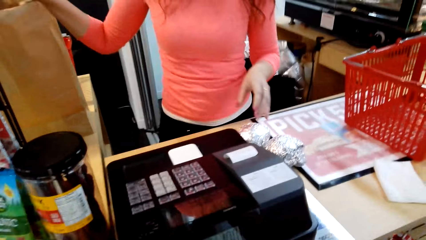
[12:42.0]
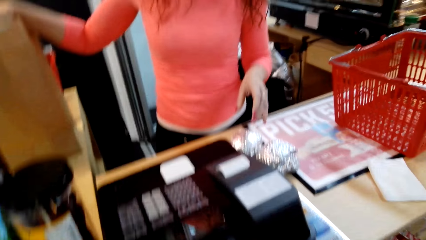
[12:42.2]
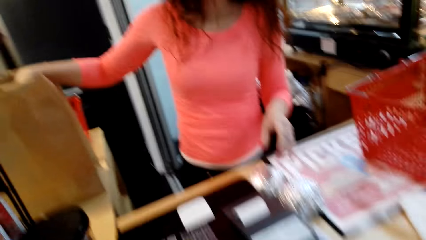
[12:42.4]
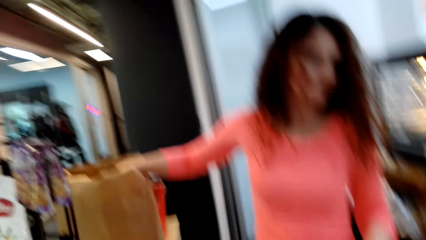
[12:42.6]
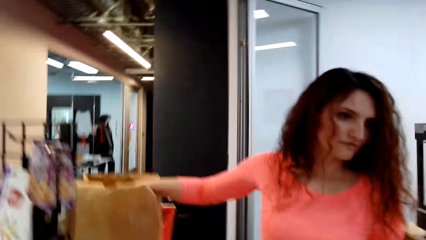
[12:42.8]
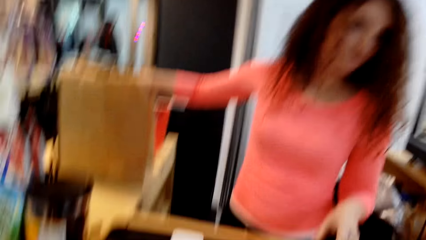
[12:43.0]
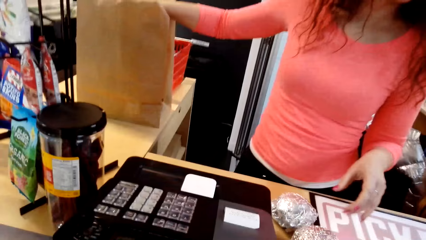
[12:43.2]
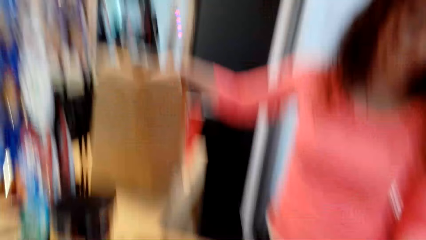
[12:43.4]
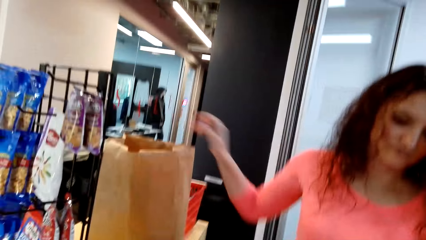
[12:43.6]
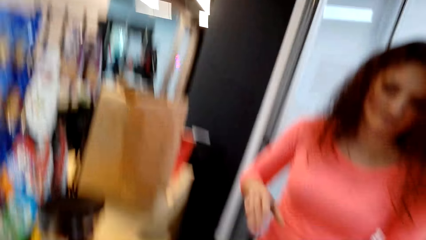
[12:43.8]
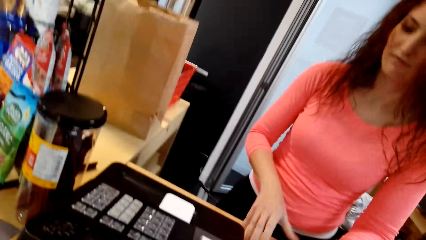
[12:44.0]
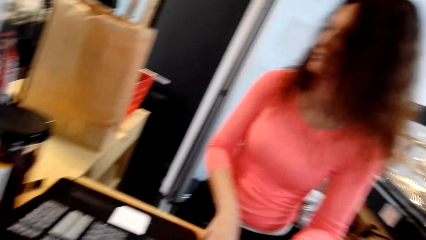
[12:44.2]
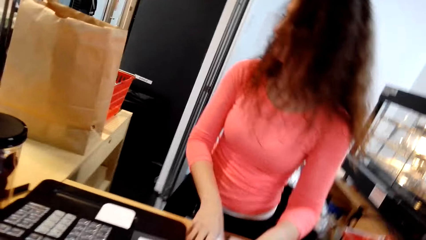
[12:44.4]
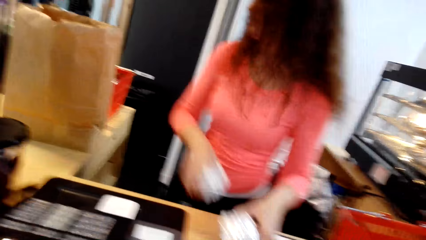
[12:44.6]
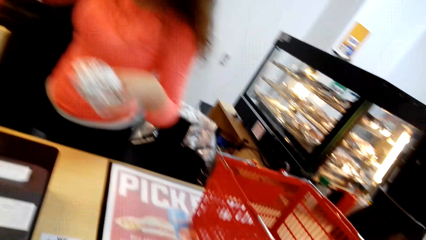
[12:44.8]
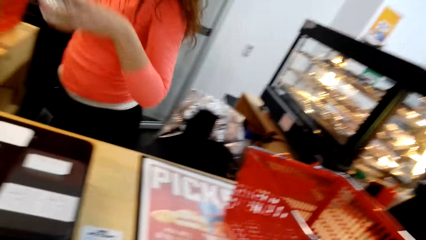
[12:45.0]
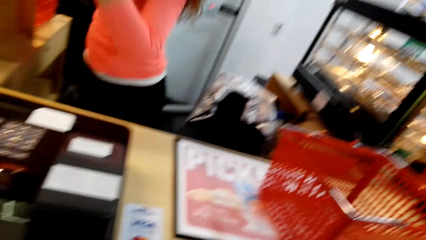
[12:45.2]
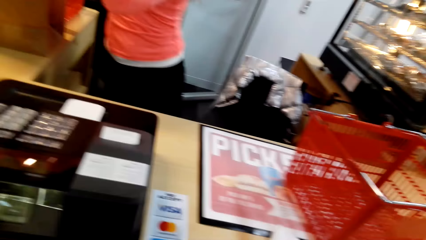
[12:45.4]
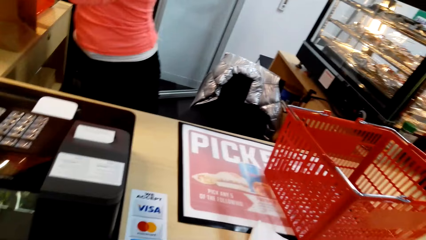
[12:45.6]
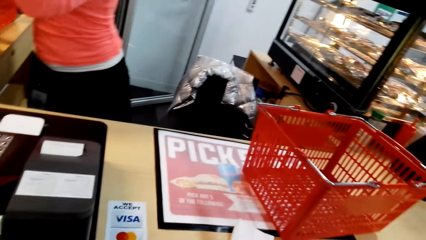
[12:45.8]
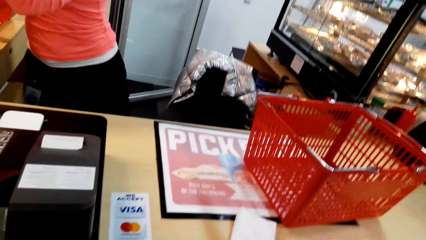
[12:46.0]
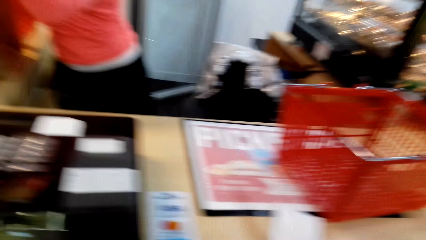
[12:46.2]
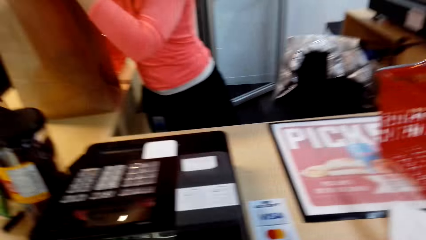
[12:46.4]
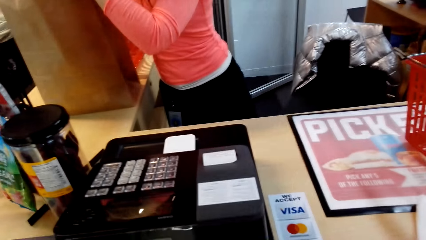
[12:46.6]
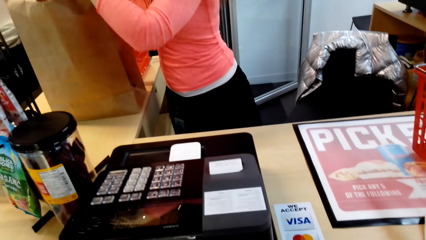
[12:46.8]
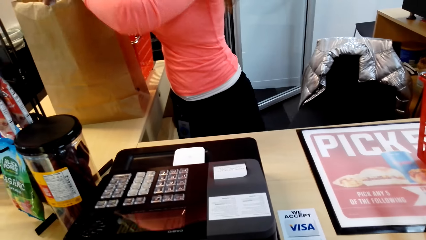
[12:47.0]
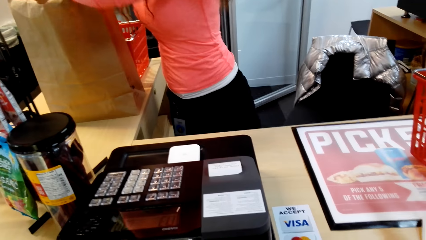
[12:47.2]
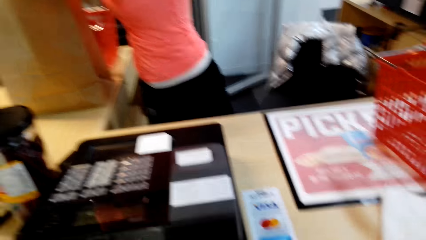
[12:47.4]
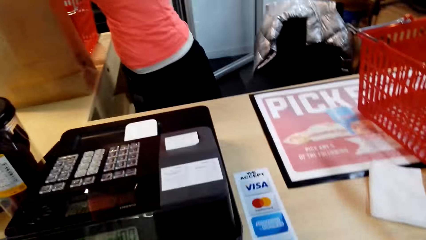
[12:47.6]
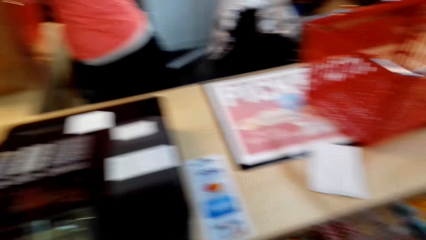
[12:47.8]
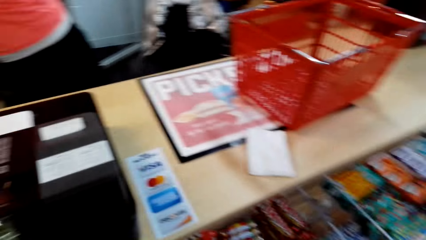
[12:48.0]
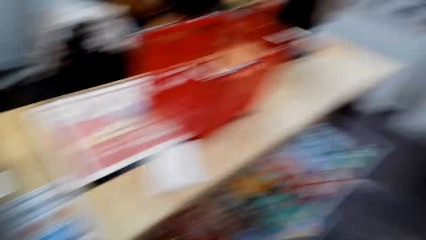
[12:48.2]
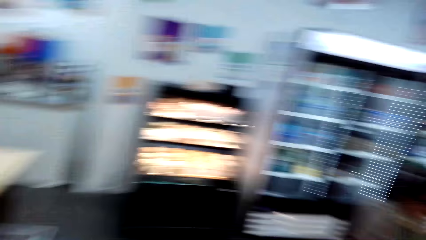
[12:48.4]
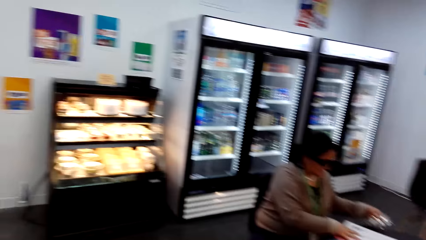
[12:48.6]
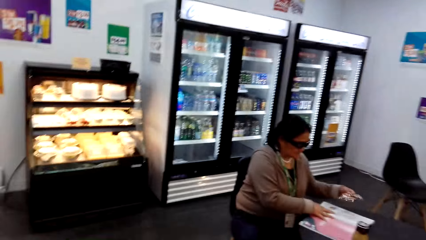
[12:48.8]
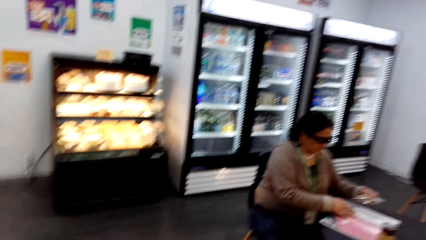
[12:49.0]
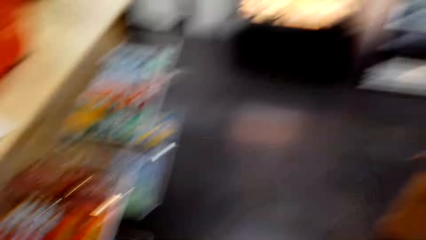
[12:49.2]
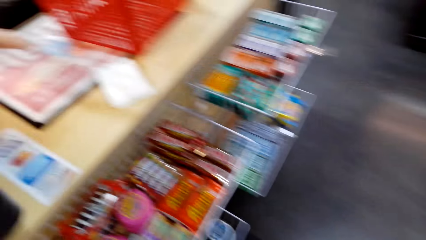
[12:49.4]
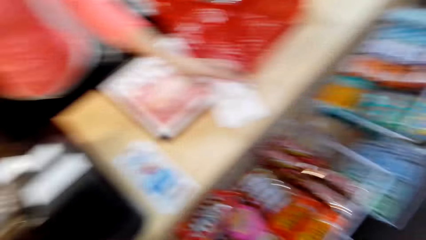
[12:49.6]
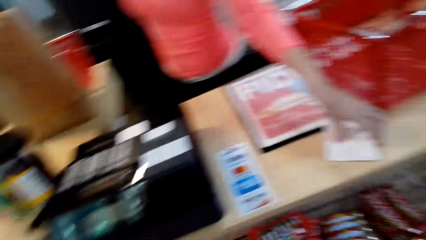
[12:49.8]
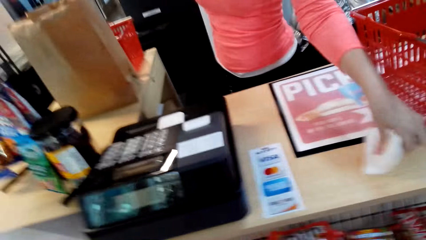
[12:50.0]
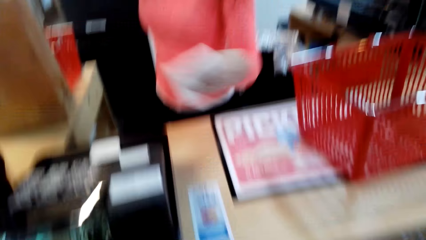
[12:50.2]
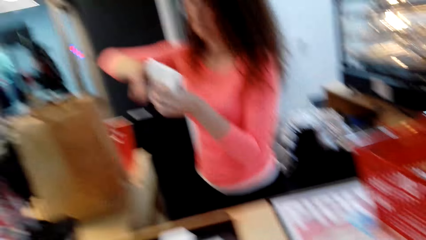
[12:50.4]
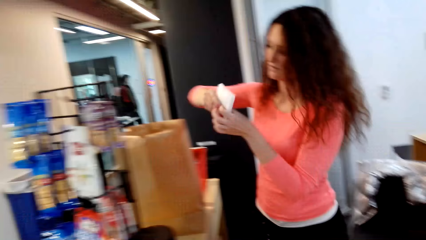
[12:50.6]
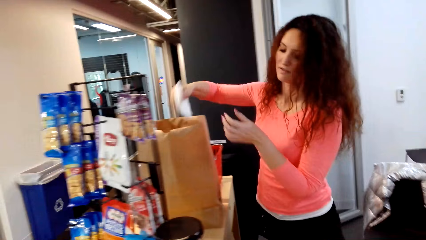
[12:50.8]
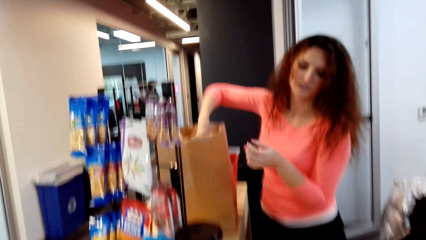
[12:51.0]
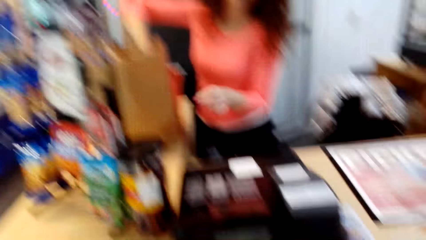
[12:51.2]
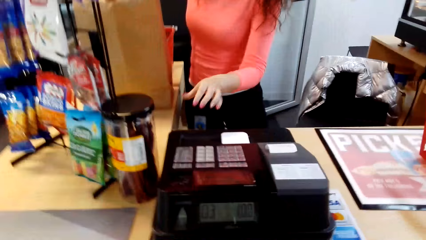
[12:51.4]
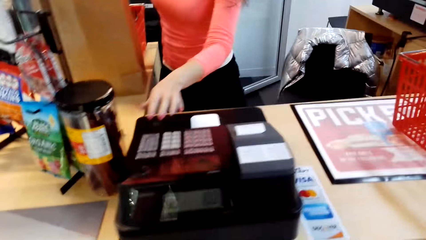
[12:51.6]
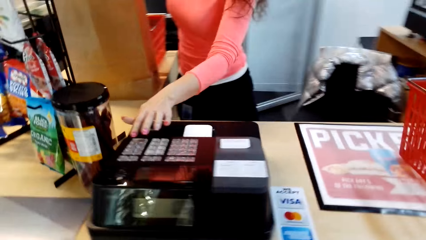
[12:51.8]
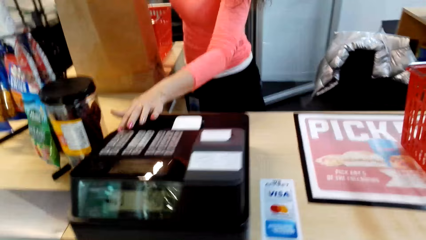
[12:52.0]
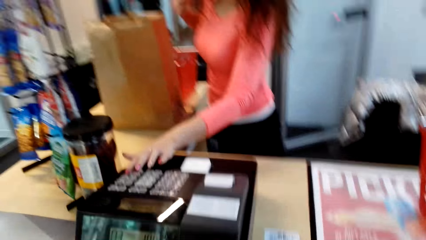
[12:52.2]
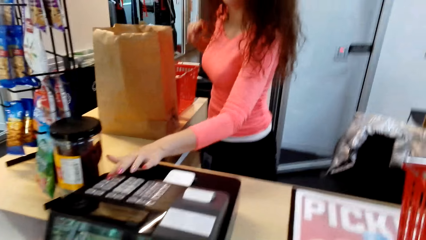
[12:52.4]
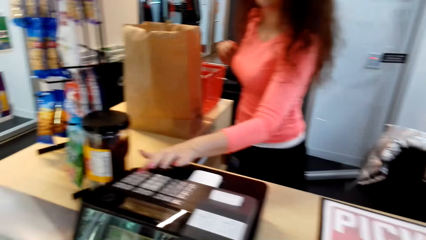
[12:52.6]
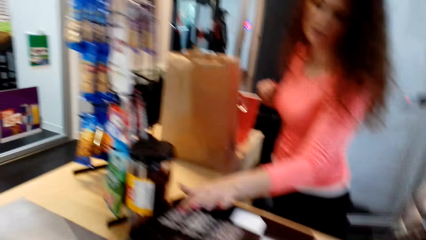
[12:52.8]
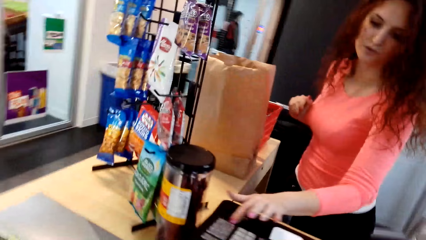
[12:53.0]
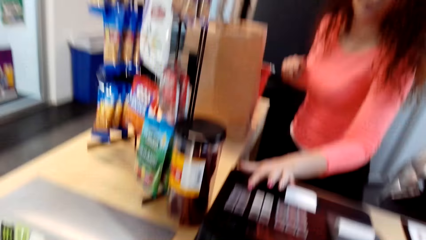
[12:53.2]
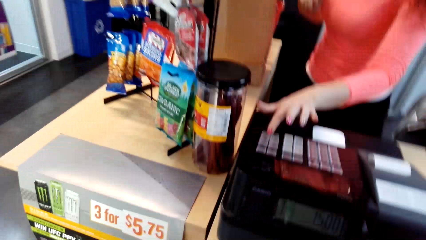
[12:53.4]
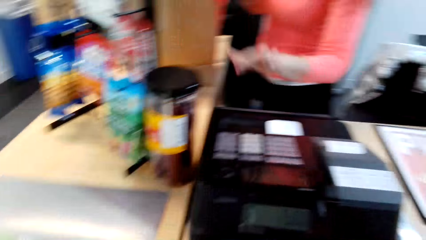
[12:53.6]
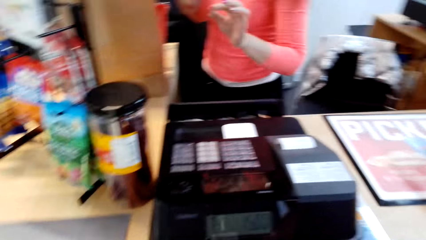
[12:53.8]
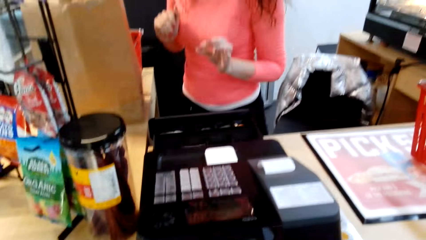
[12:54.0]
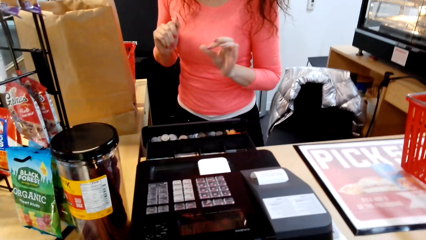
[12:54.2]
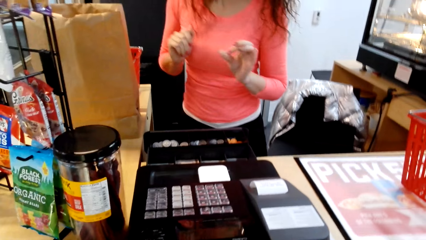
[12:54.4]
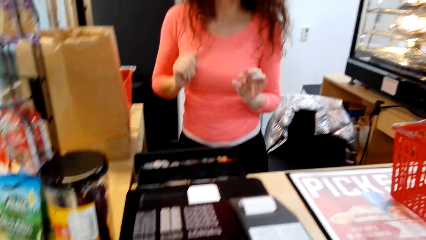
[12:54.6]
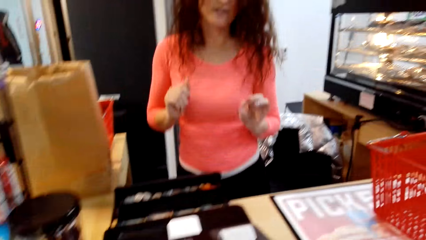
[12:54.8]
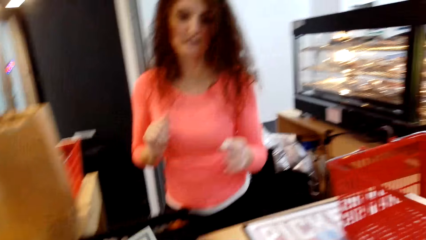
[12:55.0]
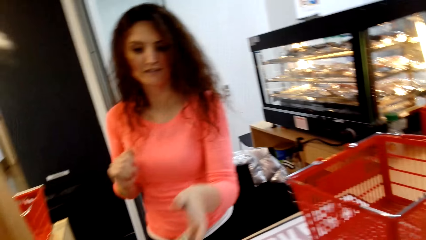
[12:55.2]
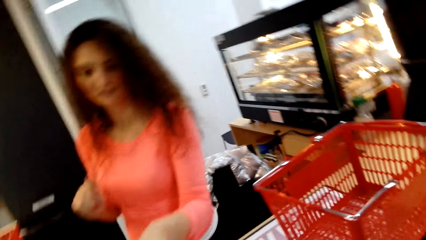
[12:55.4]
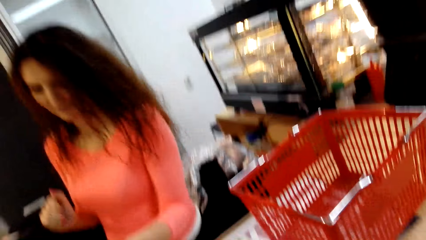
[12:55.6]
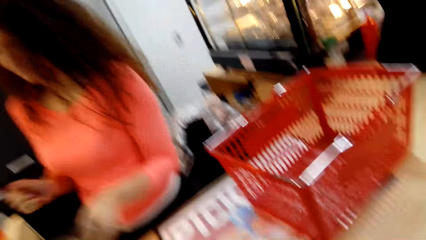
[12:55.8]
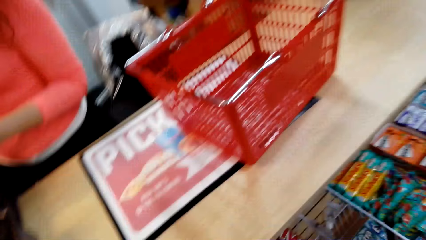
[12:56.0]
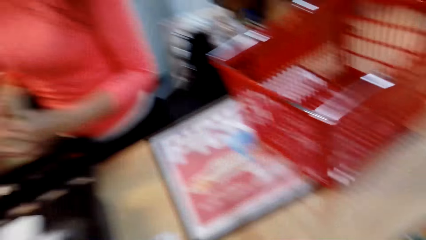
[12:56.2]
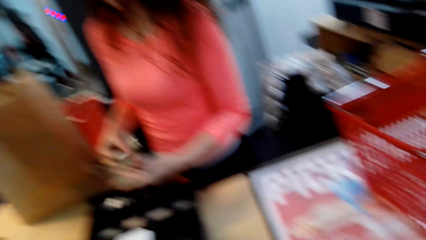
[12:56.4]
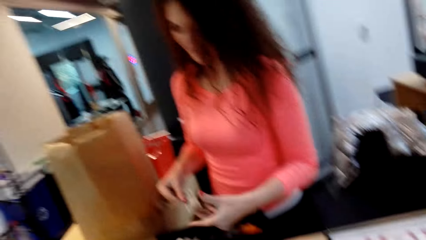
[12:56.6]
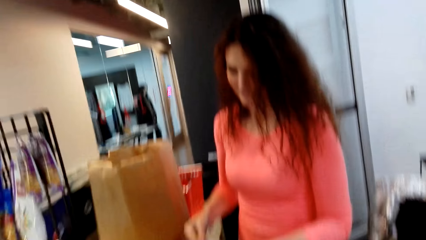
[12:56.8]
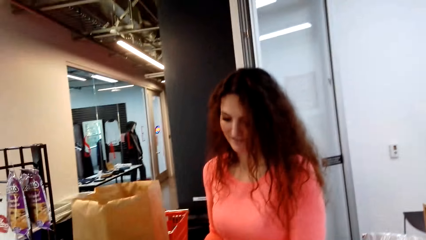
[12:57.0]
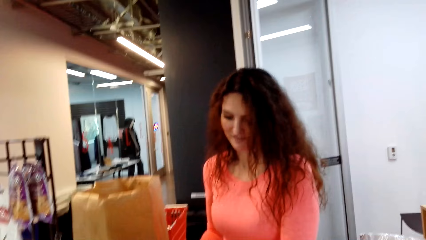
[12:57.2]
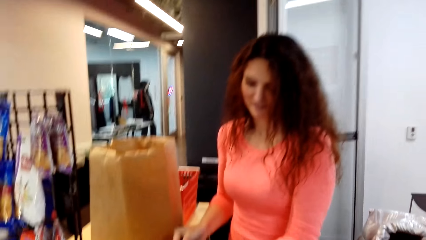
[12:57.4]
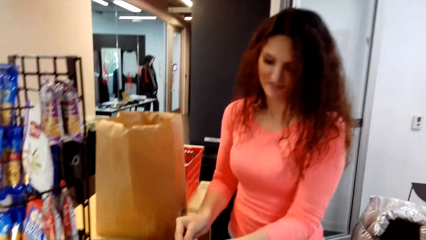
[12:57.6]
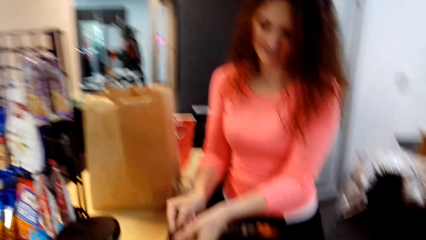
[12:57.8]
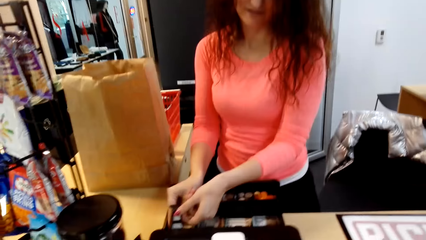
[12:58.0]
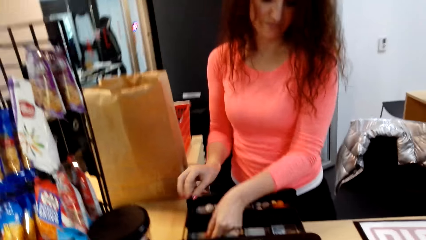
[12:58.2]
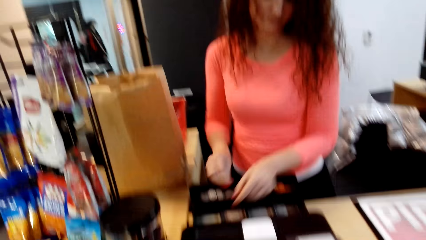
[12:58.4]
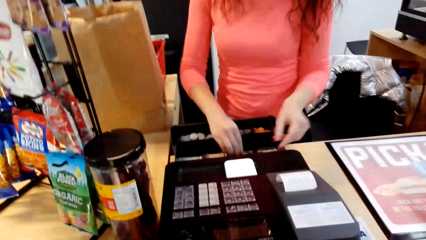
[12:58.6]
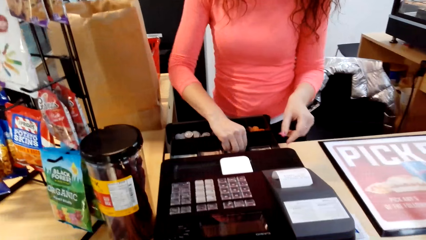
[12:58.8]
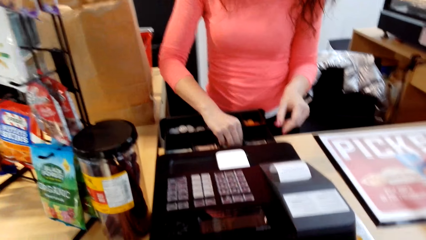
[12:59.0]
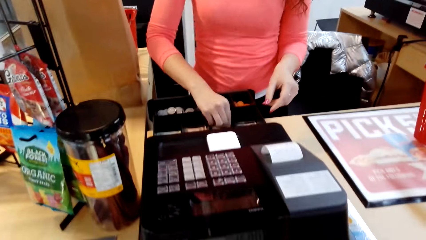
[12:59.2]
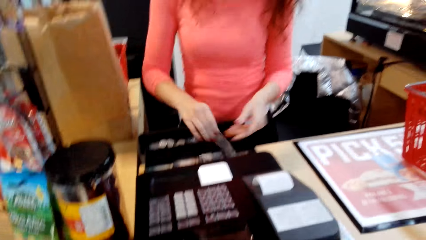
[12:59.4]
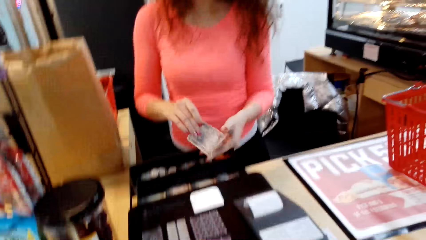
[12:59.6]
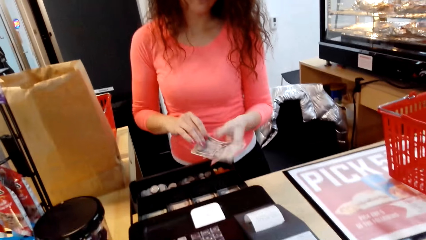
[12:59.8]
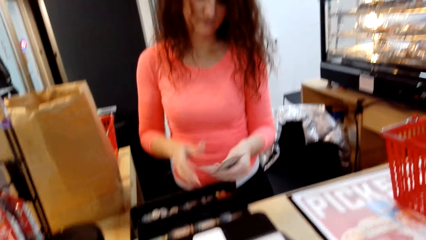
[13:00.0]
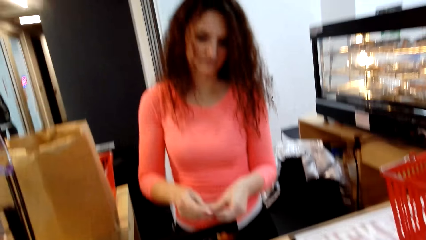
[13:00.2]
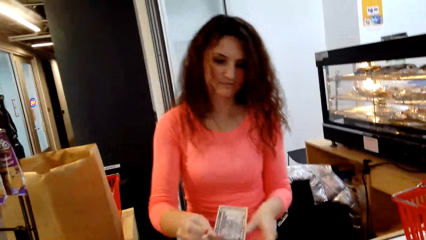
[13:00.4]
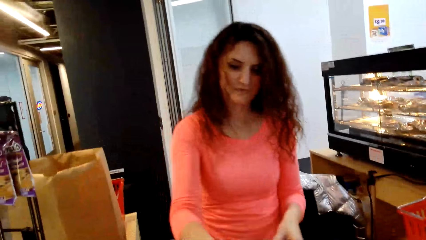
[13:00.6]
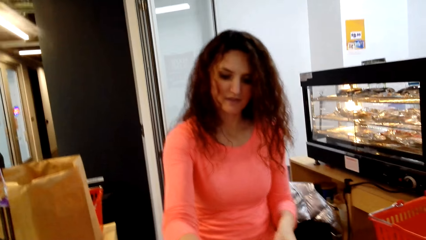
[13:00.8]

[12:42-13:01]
A lady places something in the shopping bag. The lady picks something from the counter top and places the object in the shopping bag. The lady picks a paper from the counter top and places the paper in the shopping bag. The lady types on the sales machine. The lady opens the cash drawer. The lady picks cash from the camera wearer. The lady places the cash in the sale machine drawer. The lady picks cash notes from the drawer. The lady gives the camera wearer the money change.
